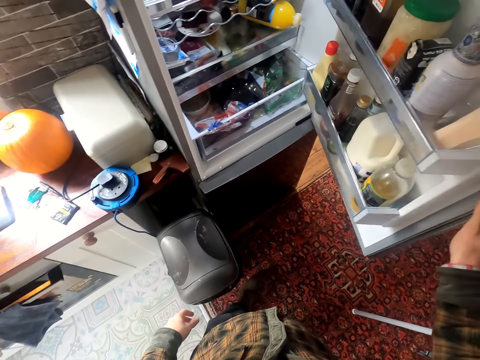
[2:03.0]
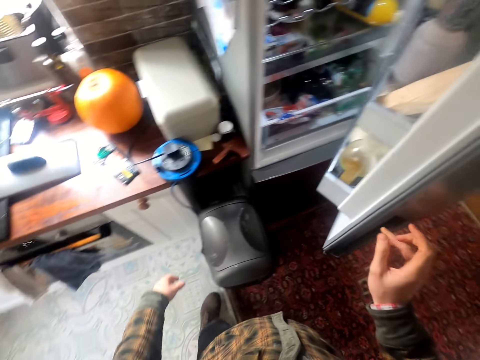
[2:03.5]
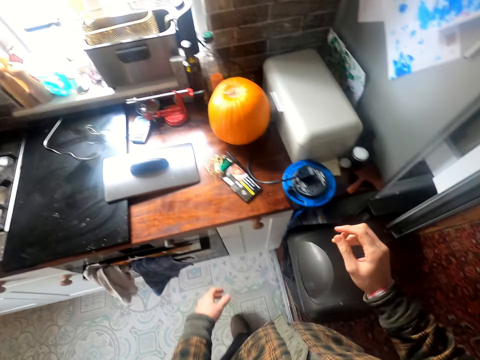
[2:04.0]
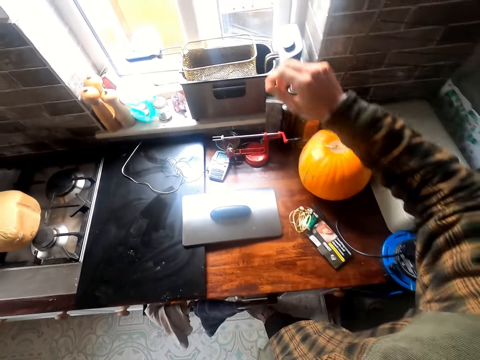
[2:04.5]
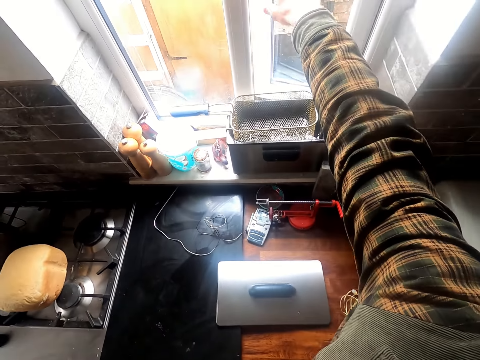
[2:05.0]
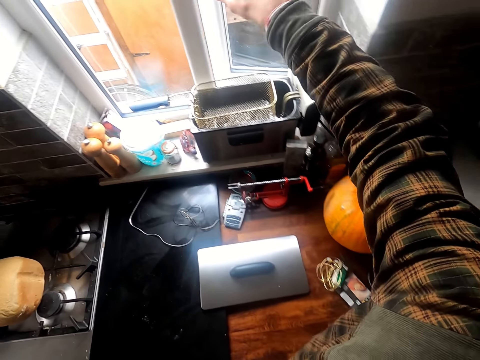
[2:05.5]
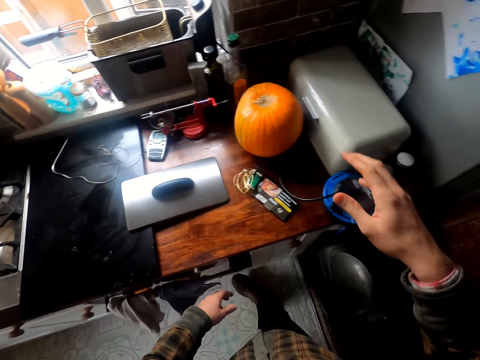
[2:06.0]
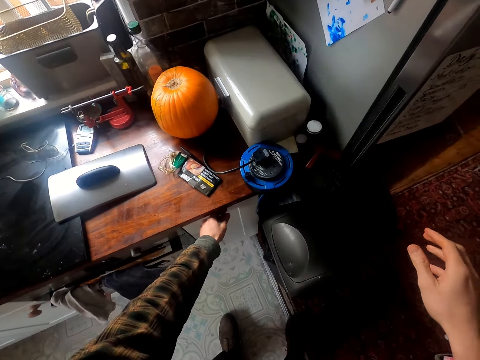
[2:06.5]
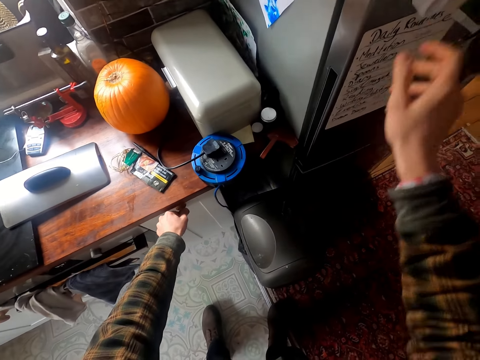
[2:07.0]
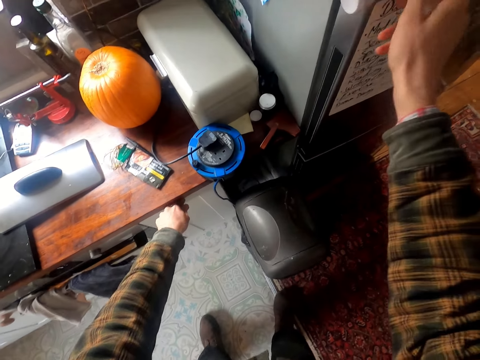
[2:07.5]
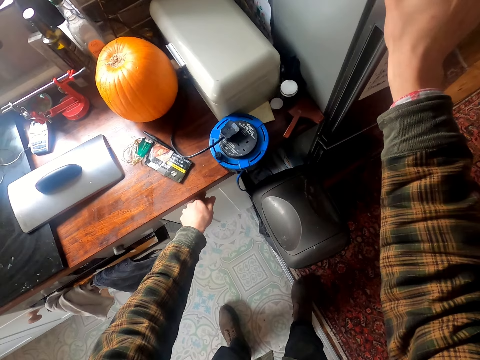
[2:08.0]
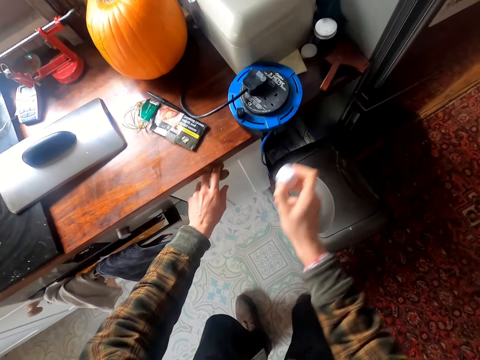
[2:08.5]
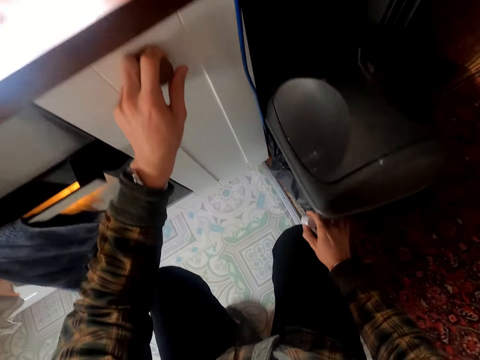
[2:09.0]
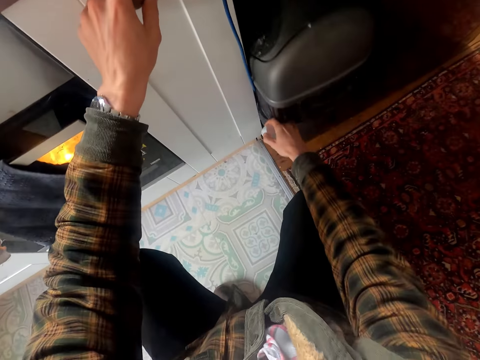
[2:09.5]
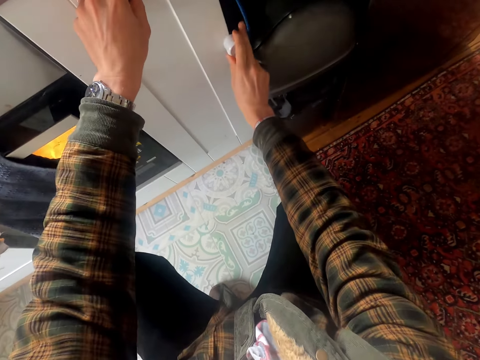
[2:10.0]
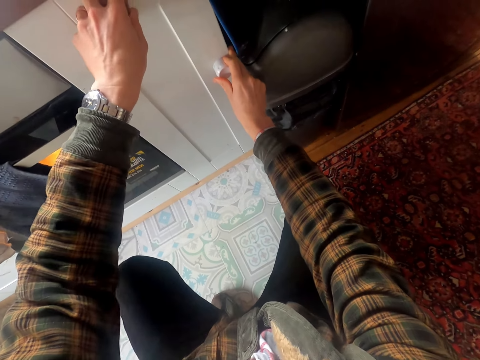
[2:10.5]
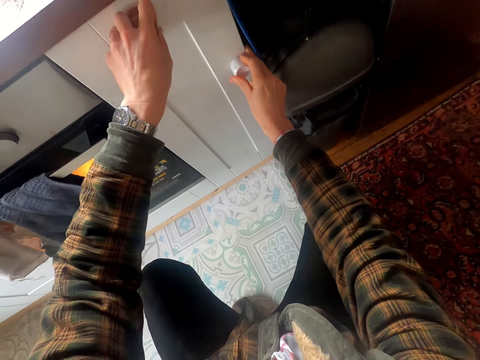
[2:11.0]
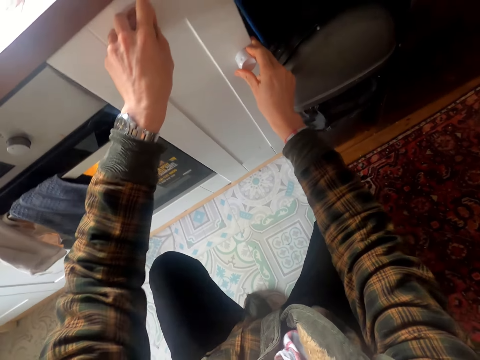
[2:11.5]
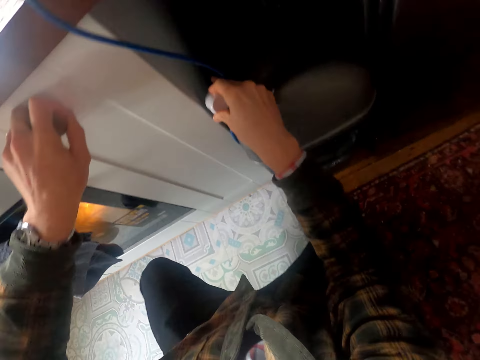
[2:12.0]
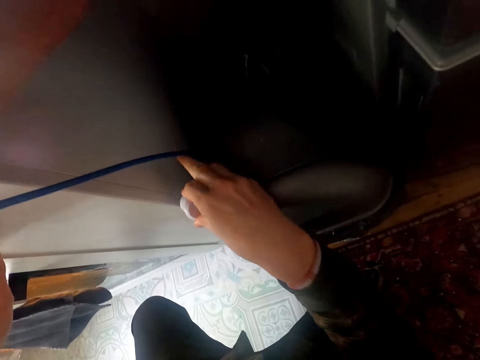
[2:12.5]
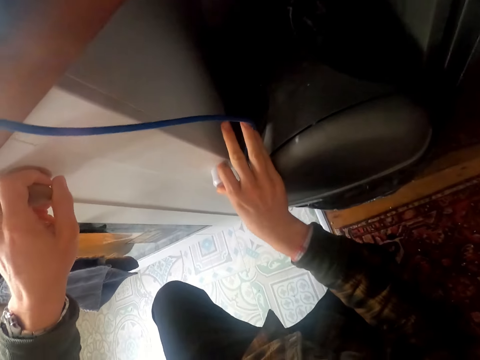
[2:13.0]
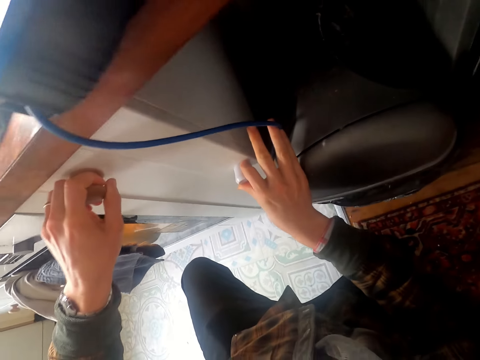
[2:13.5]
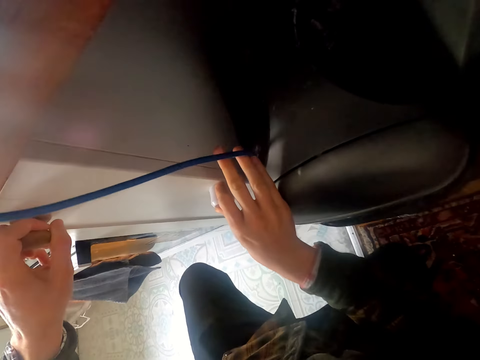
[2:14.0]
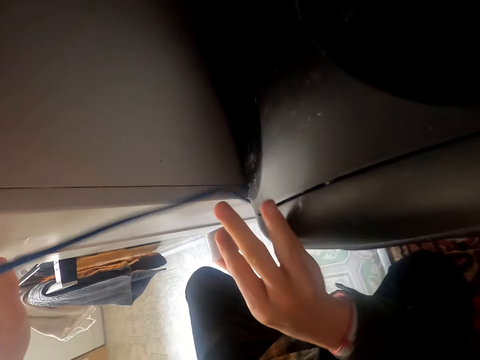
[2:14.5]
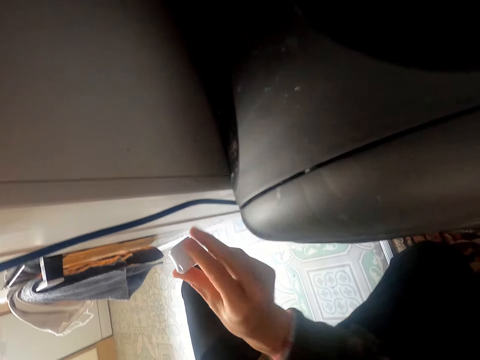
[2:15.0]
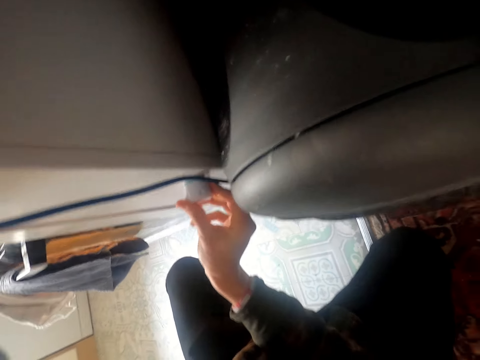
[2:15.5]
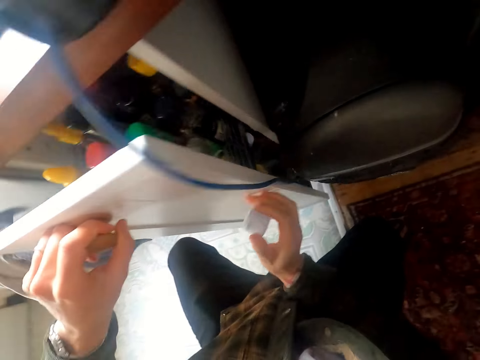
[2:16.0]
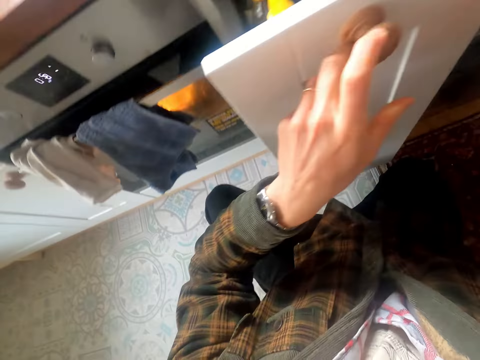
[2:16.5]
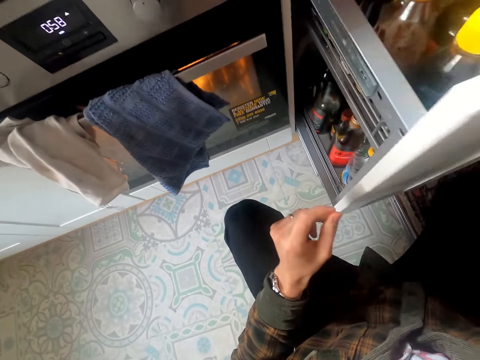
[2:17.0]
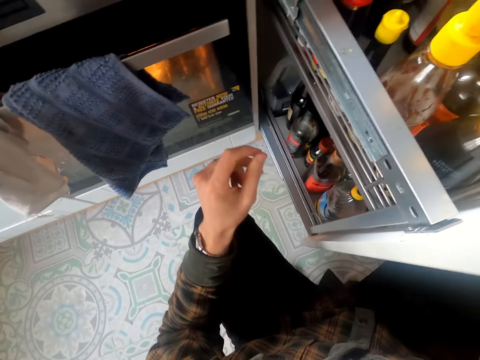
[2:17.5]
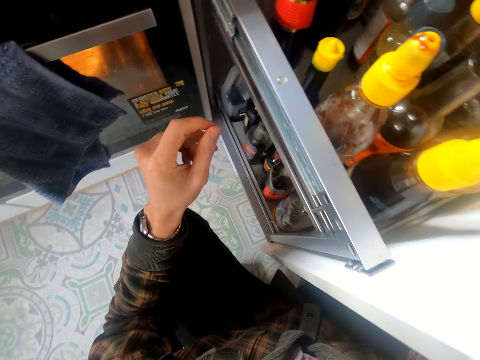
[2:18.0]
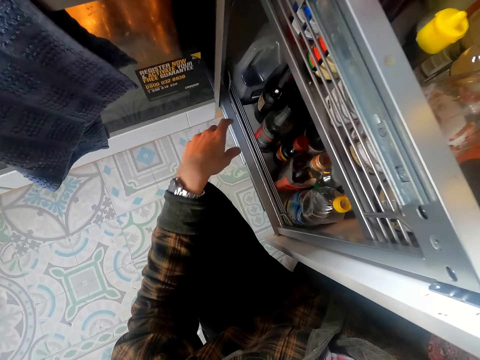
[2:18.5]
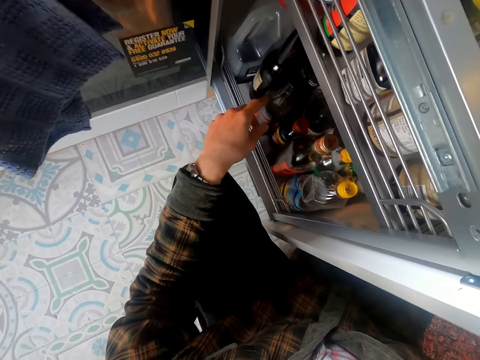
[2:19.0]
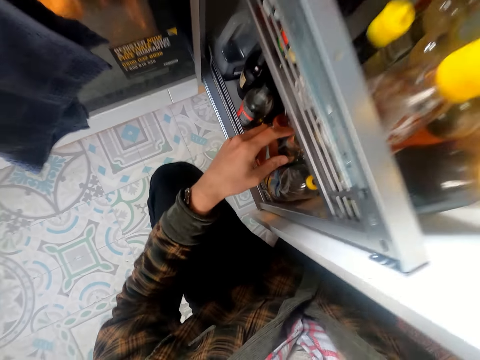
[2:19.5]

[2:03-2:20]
The camera wearer closes the fridge. They open the door, hold the cabinet knob and push the dustbin behind the cupboard. They hold the cabinet door with a magnet. They open the cabinet.

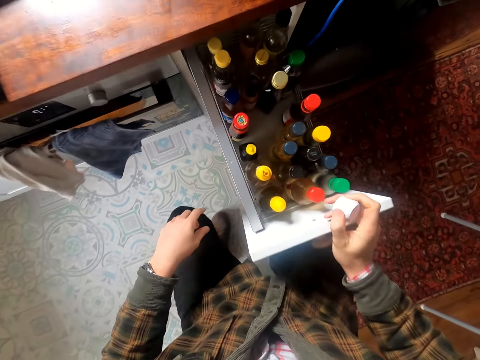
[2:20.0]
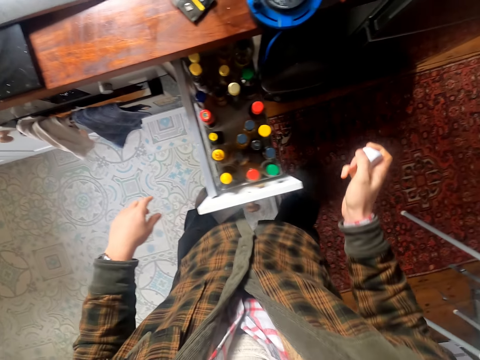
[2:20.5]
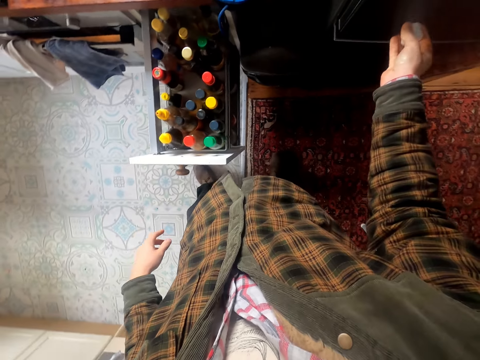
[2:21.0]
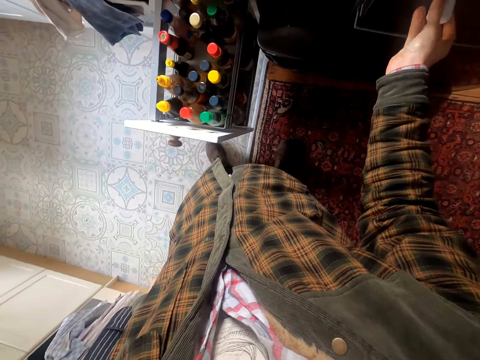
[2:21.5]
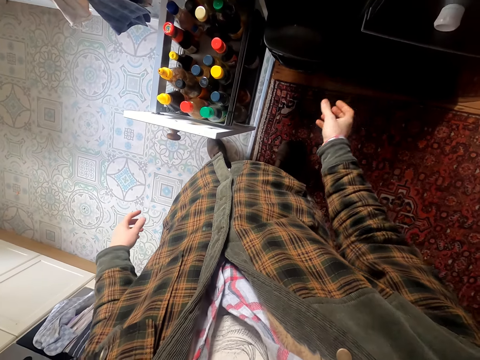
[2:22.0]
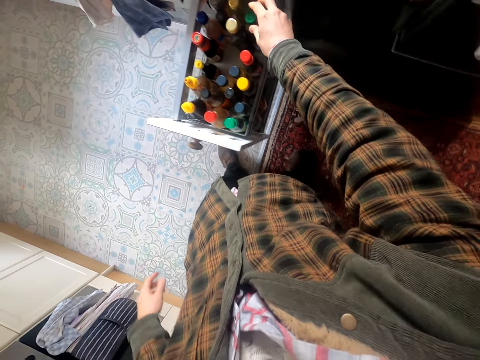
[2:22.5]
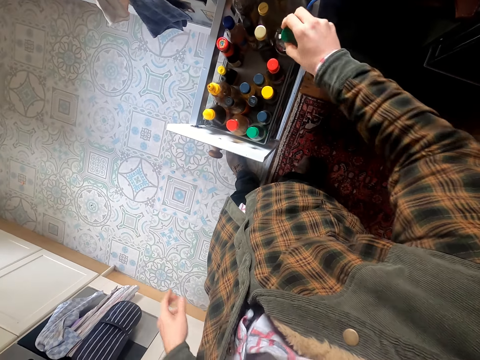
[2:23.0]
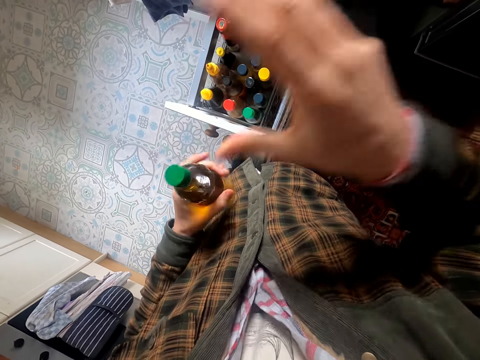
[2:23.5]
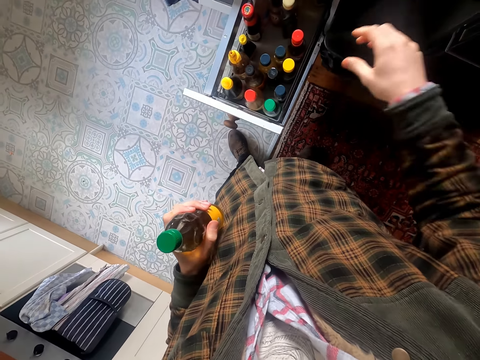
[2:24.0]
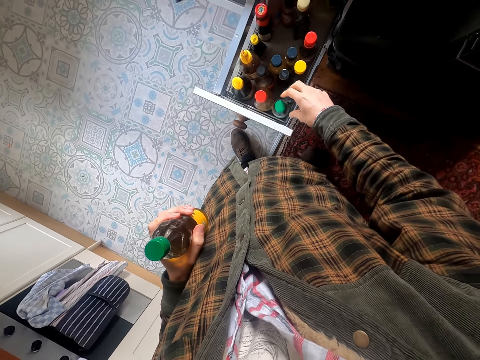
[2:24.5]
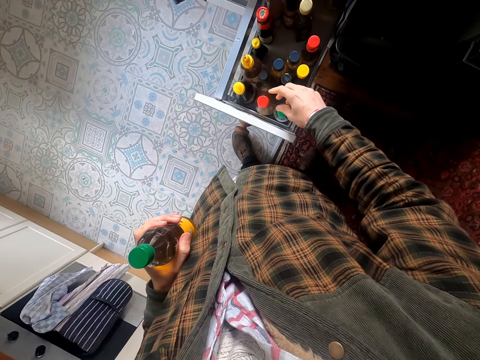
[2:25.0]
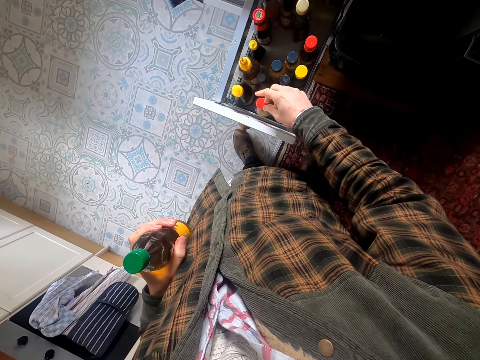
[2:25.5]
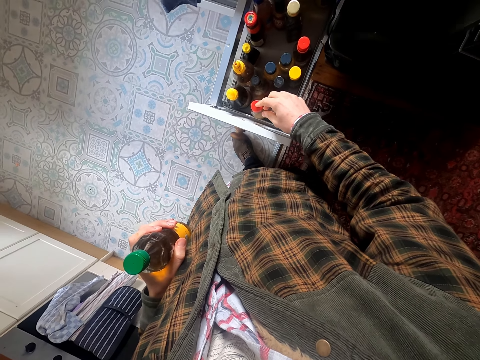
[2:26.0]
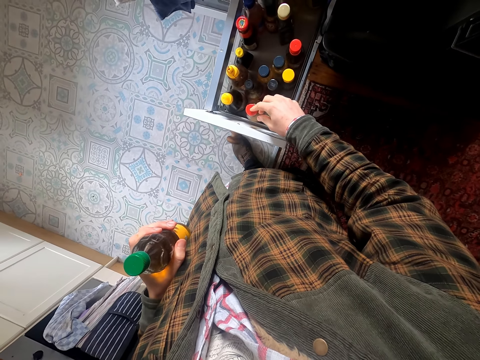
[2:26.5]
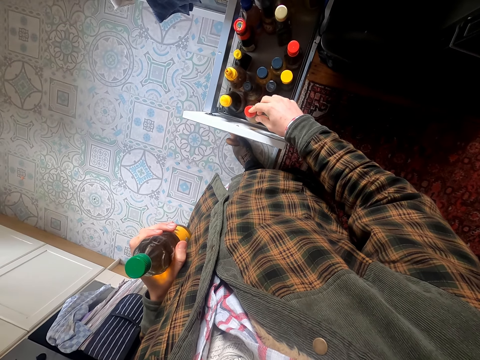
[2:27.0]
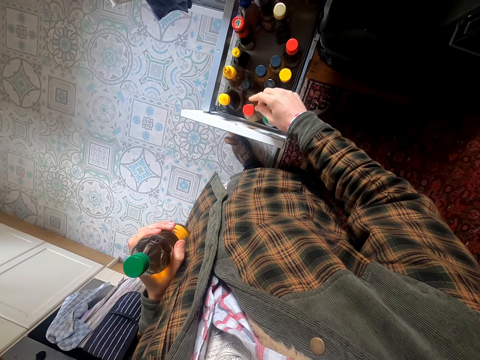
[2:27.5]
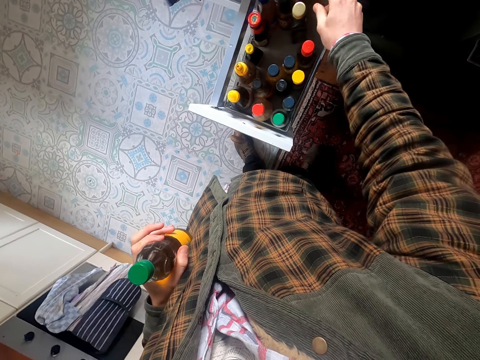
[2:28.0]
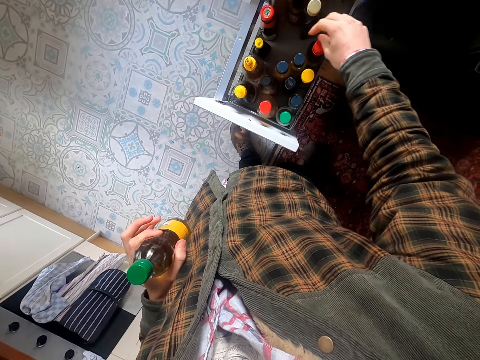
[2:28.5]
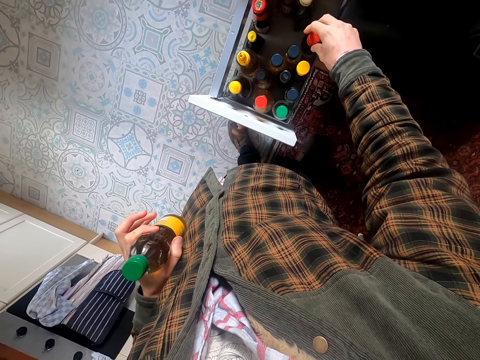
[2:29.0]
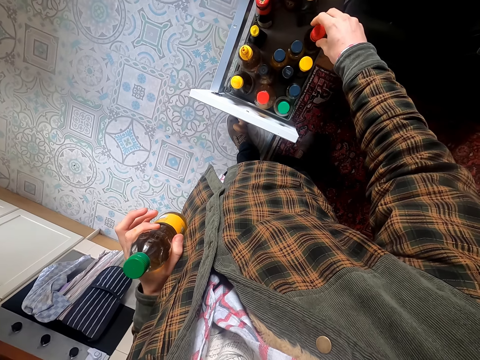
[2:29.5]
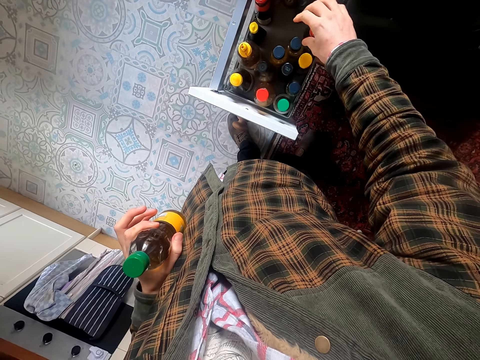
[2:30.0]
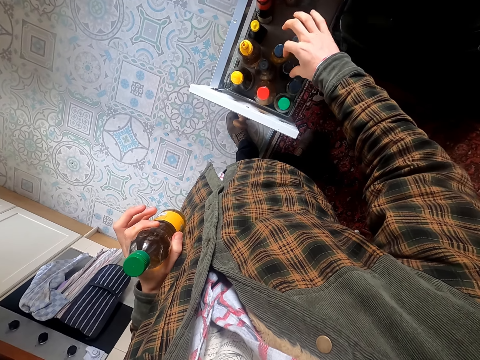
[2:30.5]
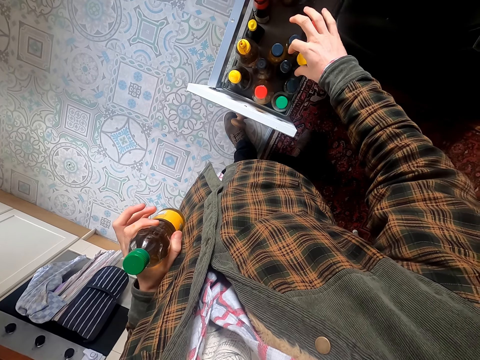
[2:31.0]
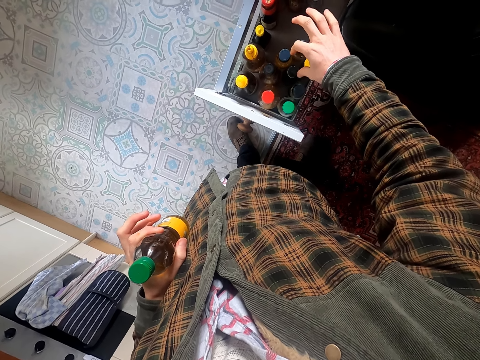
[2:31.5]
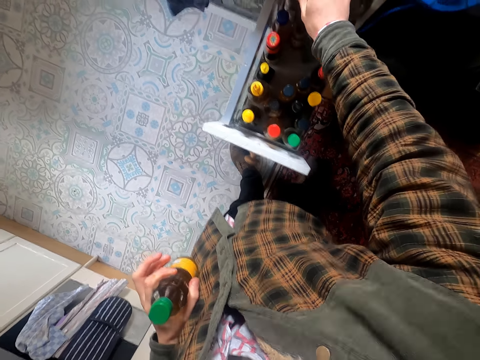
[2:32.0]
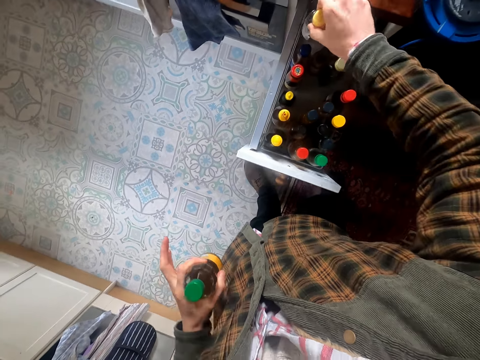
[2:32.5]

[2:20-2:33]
The camera wearer places the magnet on the fridge. They take sauces from the cabinet.
